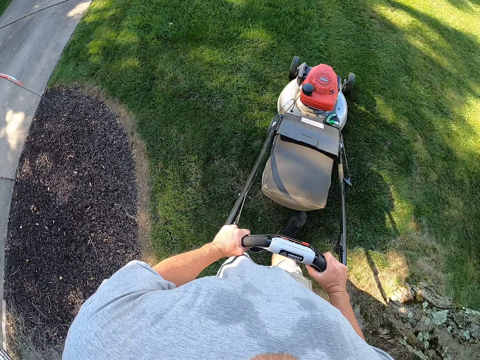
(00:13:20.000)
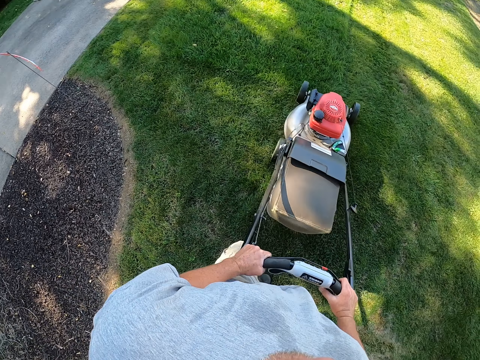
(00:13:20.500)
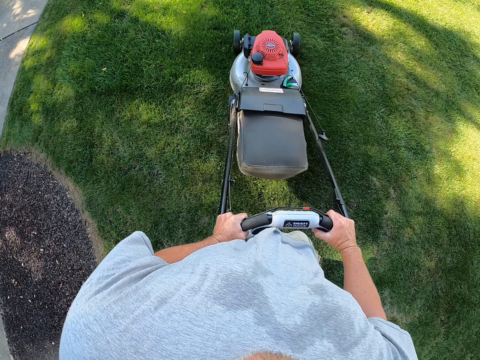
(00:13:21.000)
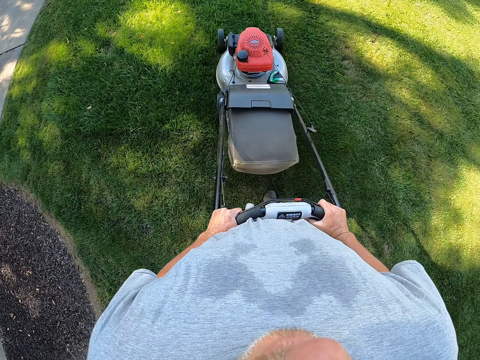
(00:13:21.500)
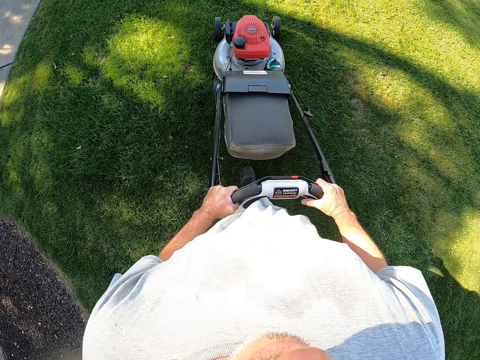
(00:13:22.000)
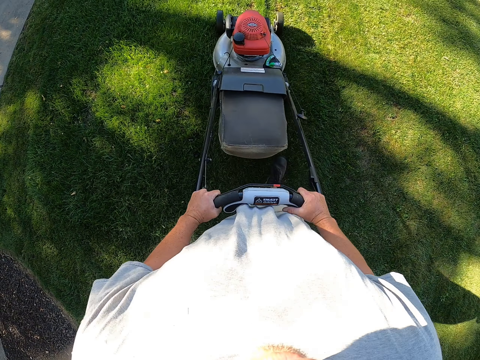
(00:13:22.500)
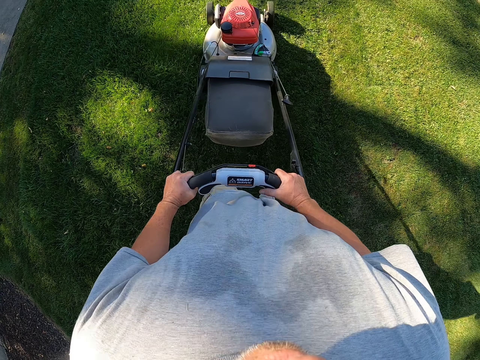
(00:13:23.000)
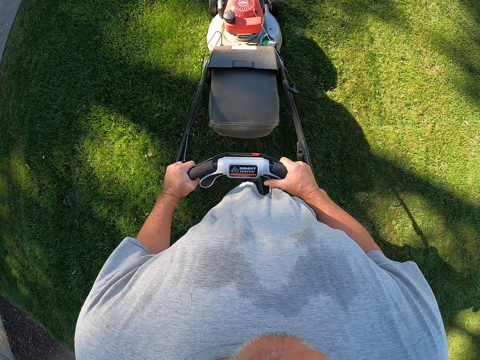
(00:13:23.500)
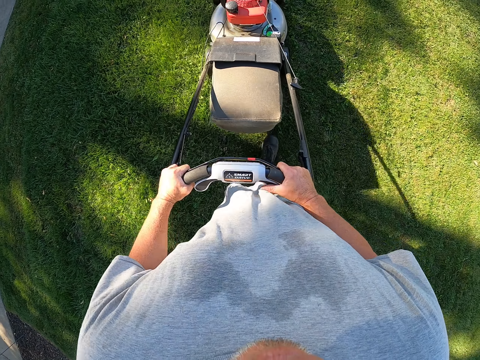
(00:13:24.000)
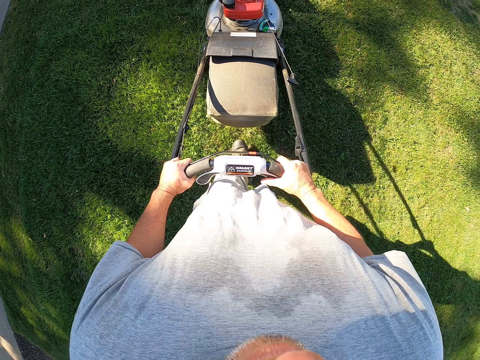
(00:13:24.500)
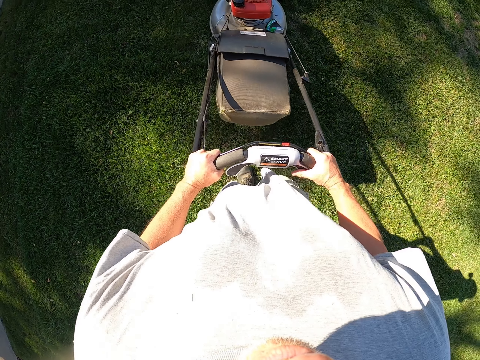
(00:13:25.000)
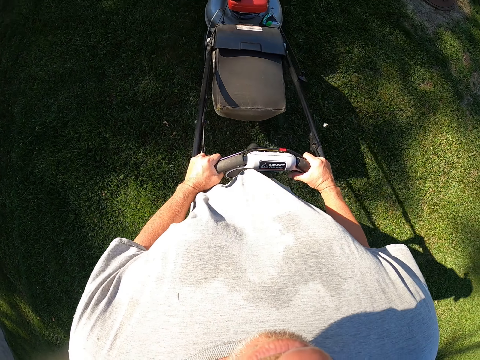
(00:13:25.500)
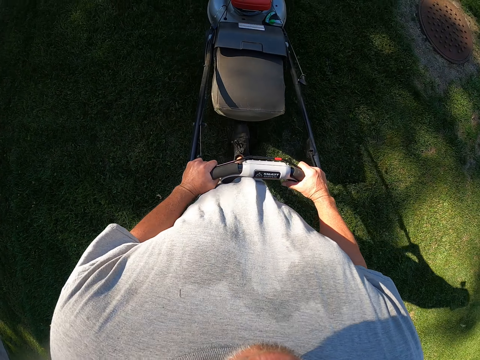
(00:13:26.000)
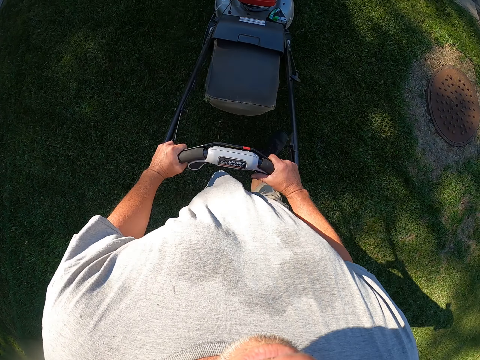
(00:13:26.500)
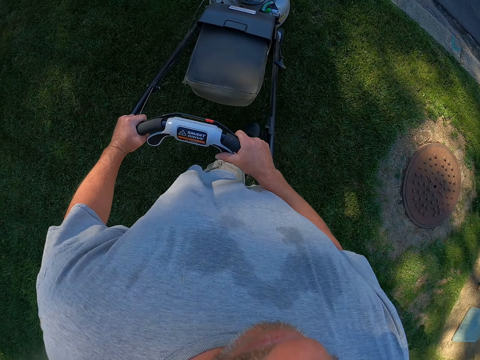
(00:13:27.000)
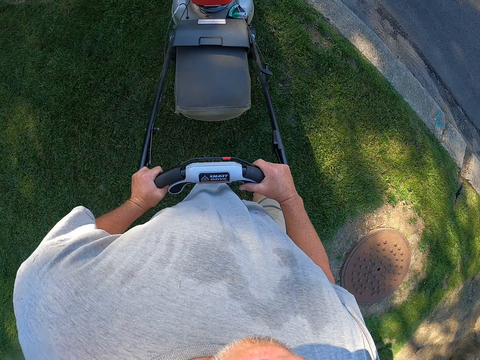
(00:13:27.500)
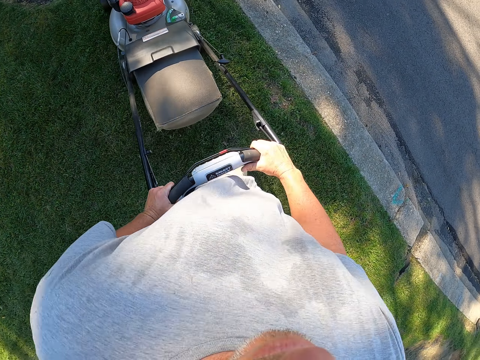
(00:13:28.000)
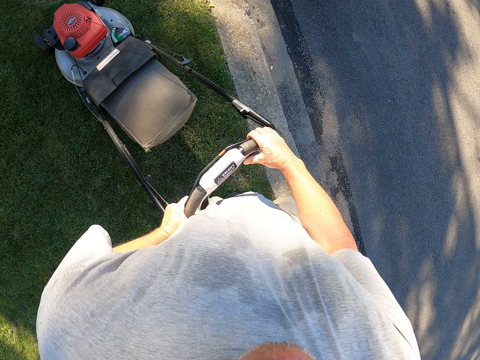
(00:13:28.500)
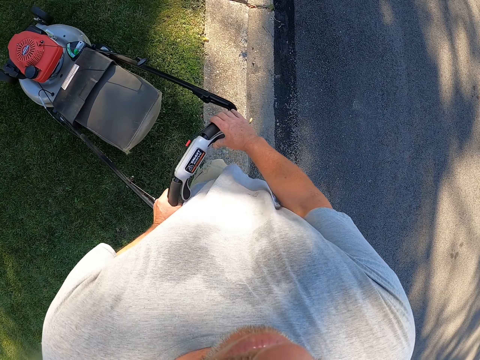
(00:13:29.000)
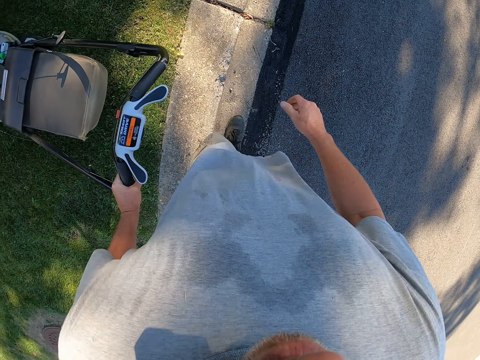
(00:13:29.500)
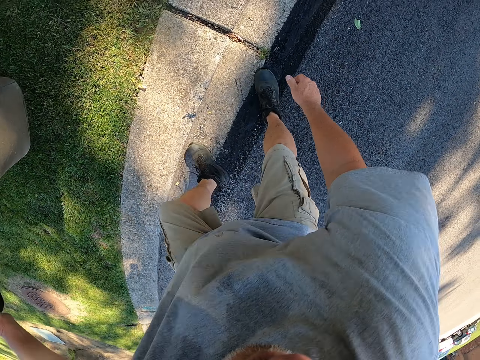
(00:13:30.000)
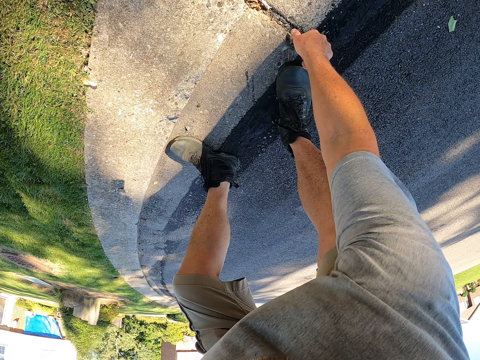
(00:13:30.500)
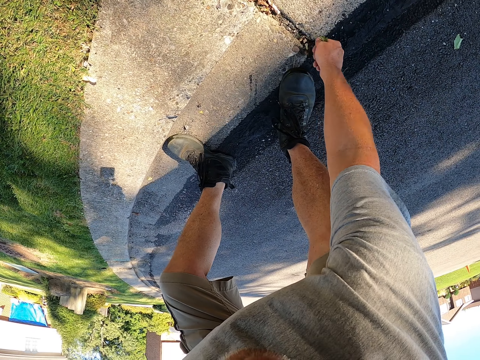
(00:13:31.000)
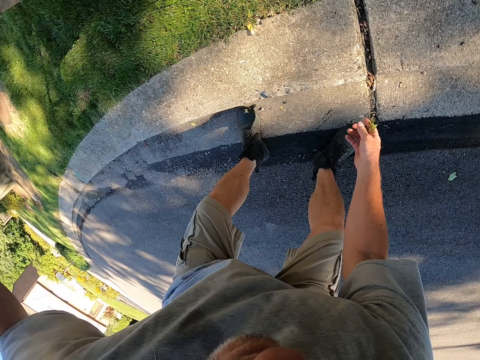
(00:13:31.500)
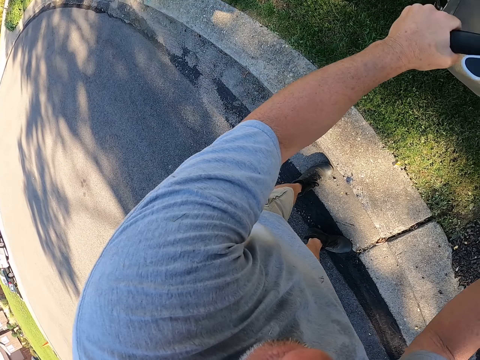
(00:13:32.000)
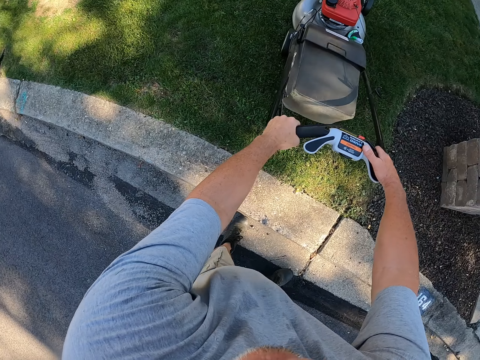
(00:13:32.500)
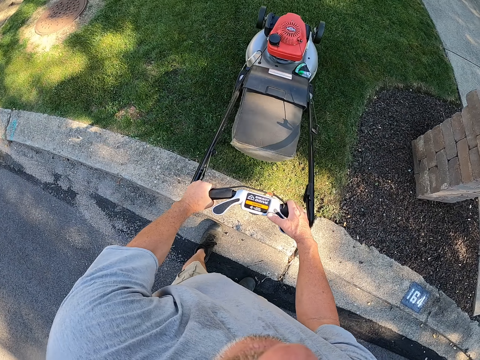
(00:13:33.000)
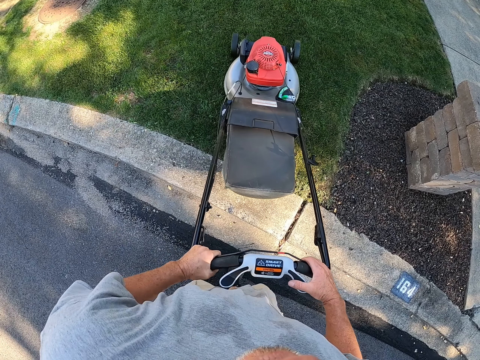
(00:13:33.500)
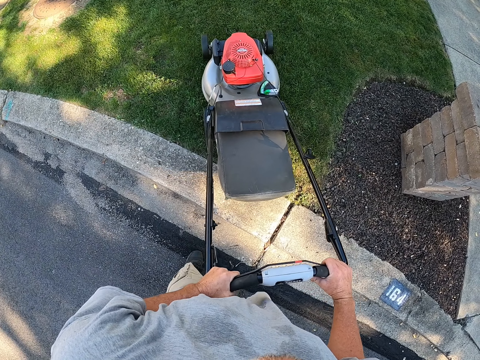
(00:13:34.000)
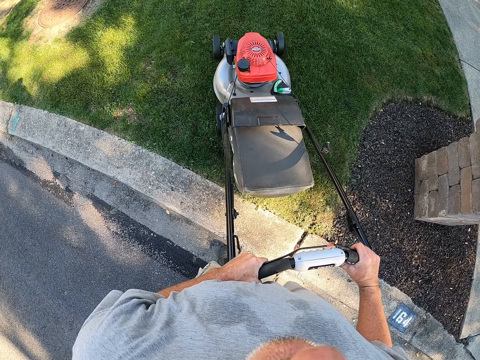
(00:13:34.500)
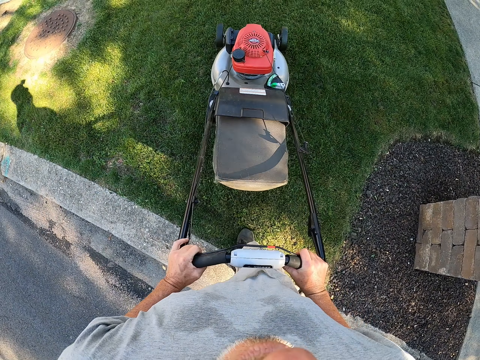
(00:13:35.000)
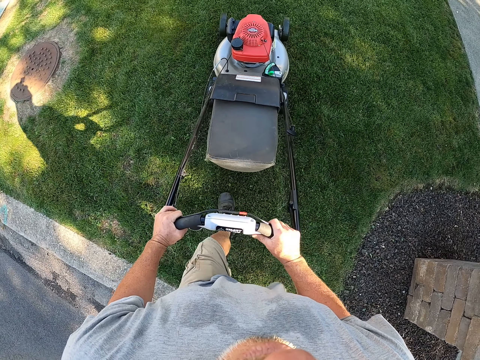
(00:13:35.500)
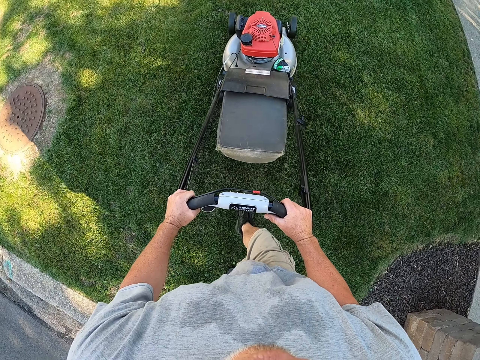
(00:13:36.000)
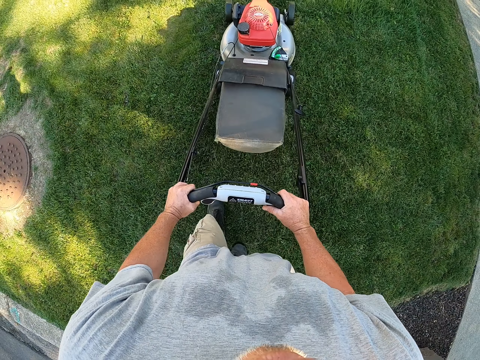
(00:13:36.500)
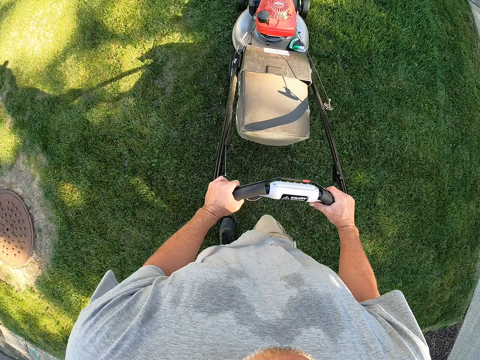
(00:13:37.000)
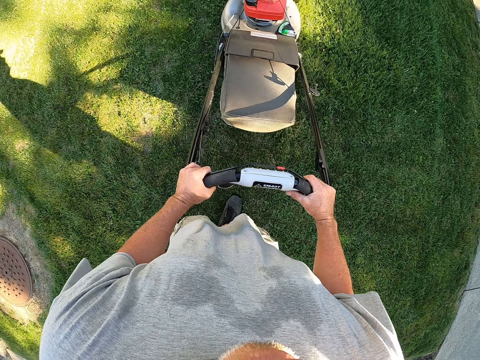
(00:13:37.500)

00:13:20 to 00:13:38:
The camera wearer trims grass on the compound. They change direction. They bend beside the curb. They pick something from the curb. They kneel down. They reverse the lawnmower. They trim grass on the compound. They walk with the lawnmower.

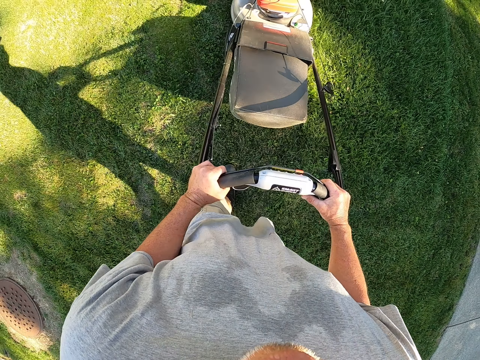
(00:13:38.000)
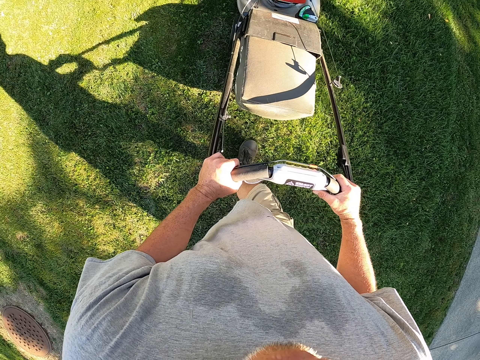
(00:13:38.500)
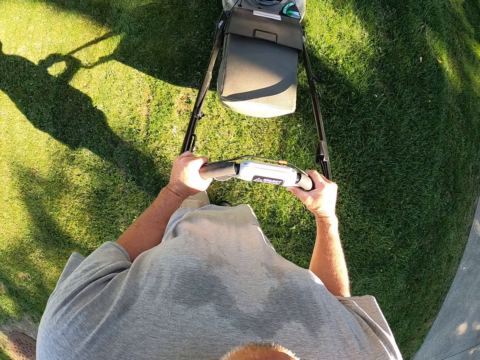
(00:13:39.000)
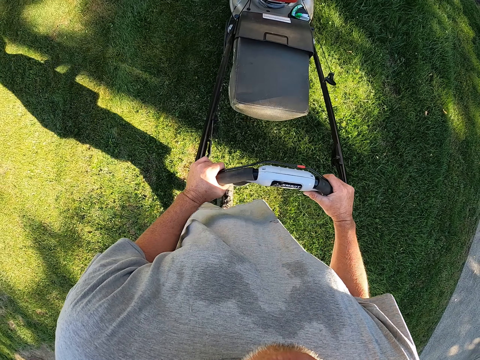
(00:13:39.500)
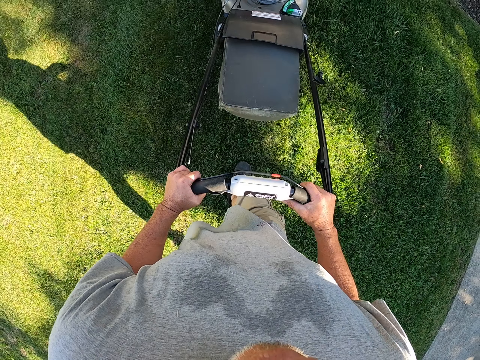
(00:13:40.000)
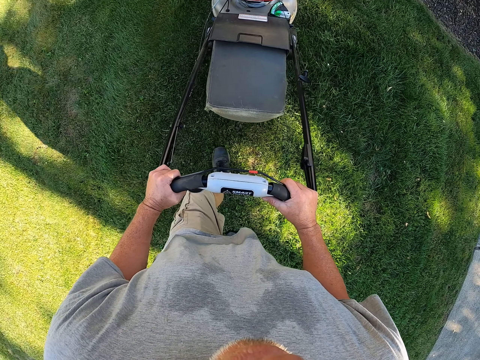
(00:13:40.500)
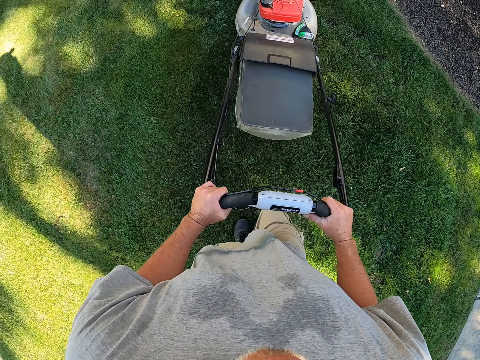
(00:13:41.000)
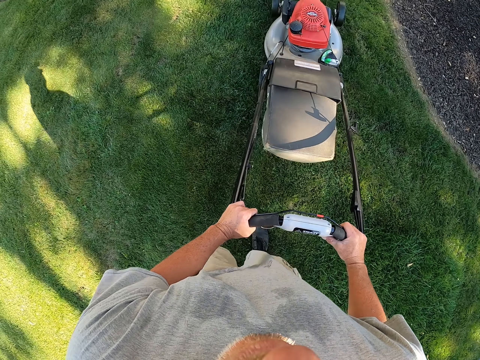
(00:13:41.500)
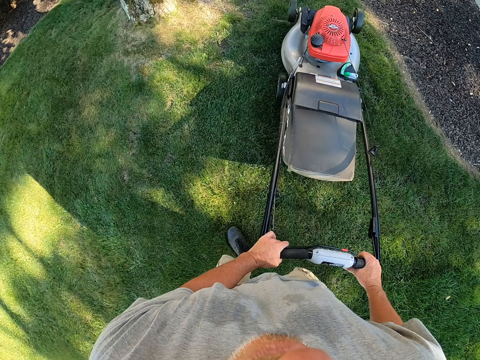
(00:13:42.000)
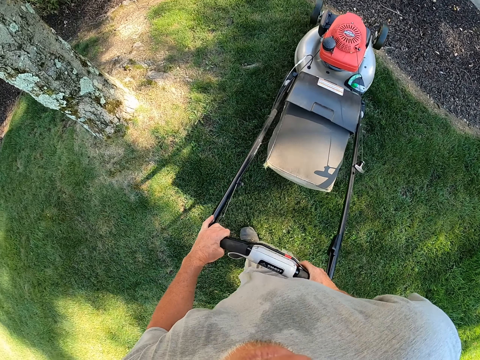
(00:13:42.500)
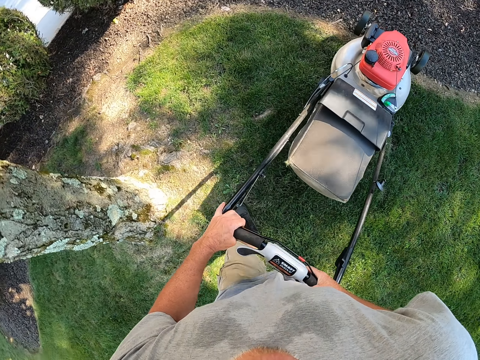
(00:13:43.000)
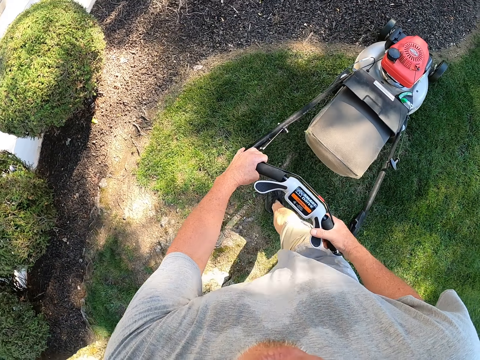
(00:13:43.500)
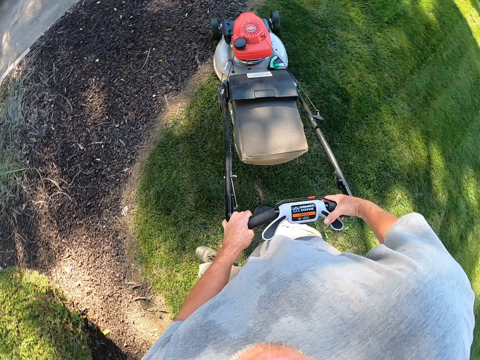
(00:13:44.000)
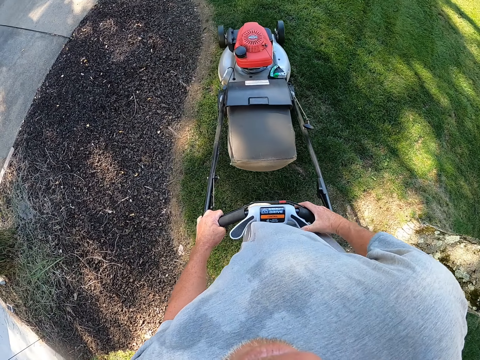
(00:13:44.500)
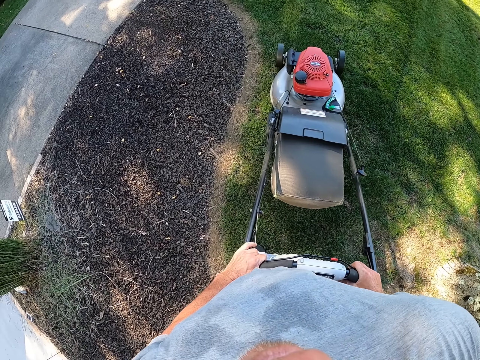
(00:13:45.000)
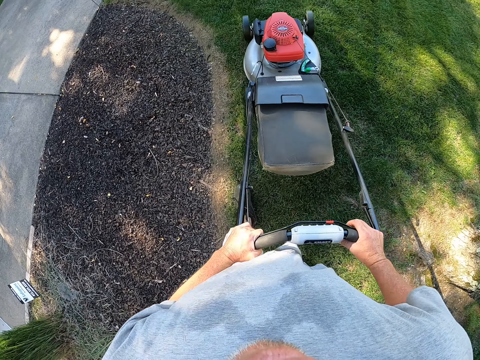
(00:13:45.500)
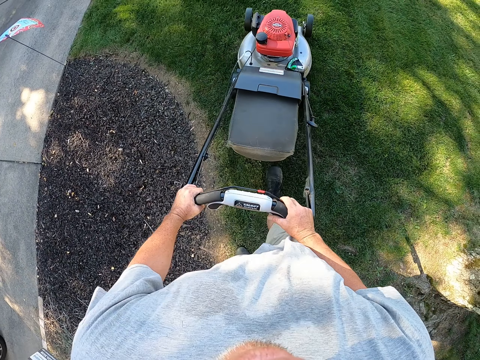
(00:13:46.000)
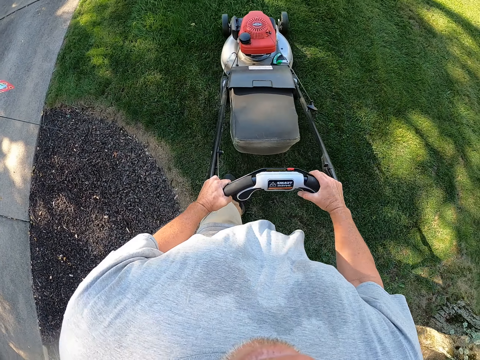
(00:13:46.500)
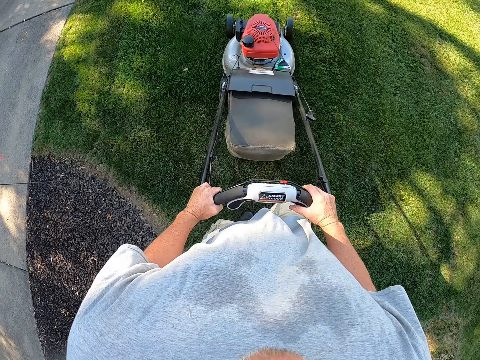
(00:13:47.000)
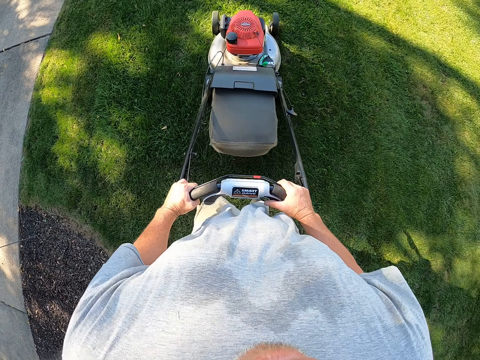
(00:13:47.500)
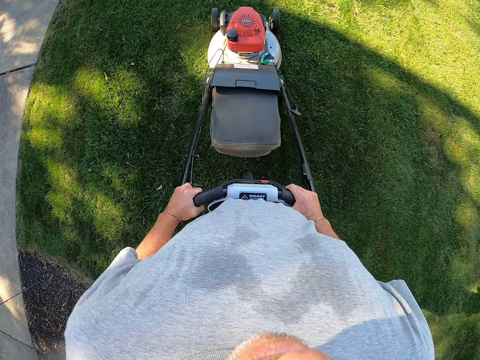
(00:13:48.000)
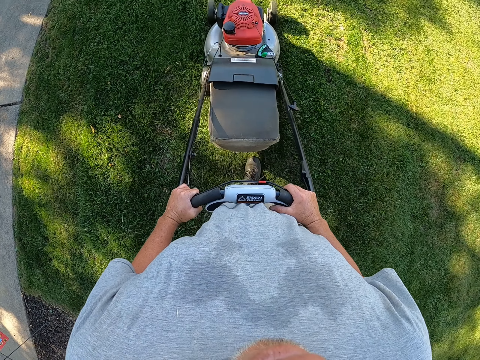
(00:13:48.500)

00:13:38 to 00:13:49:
The camera wearer changes direction. They trim grass on the compound.
